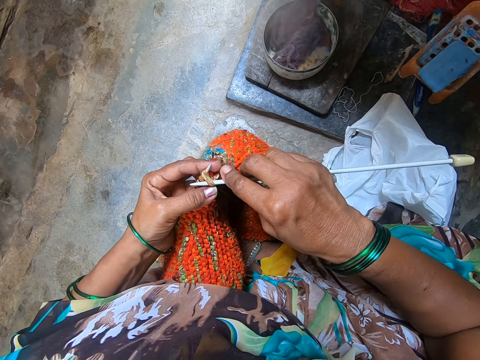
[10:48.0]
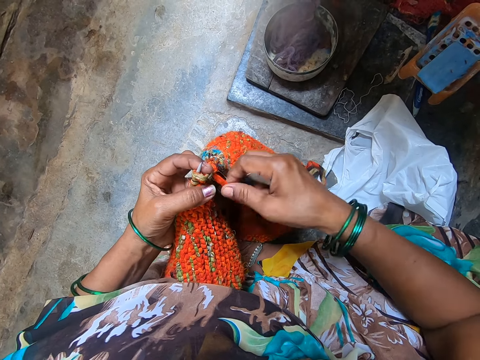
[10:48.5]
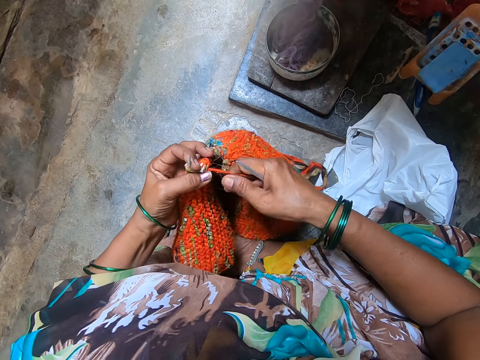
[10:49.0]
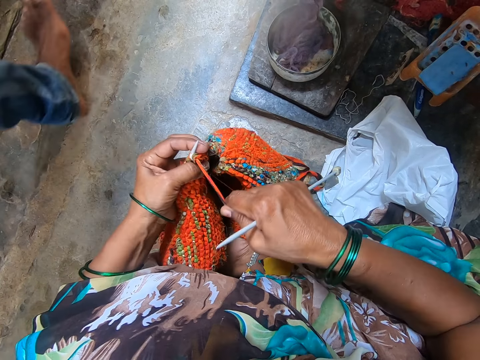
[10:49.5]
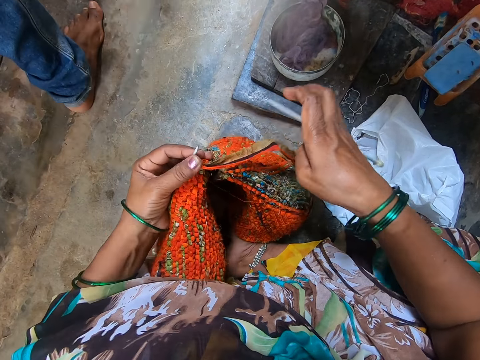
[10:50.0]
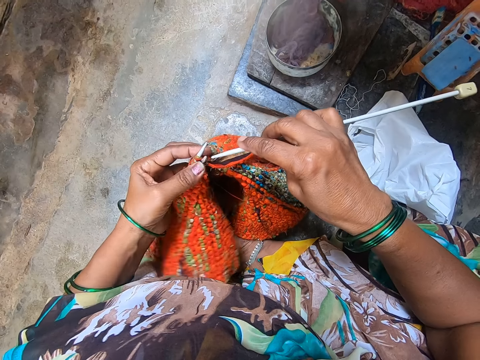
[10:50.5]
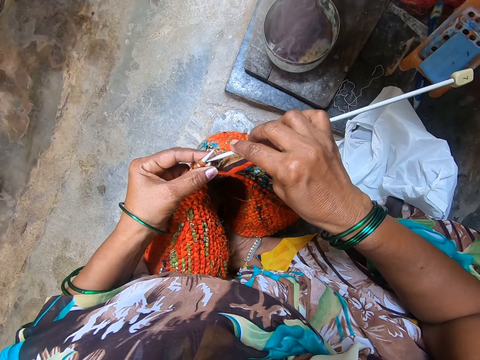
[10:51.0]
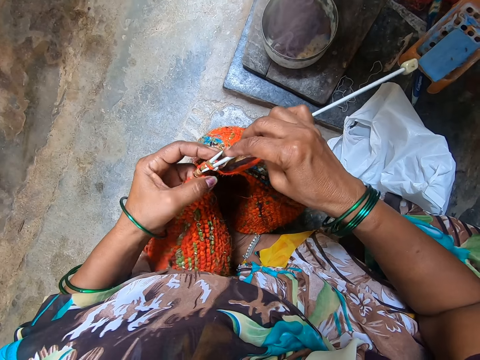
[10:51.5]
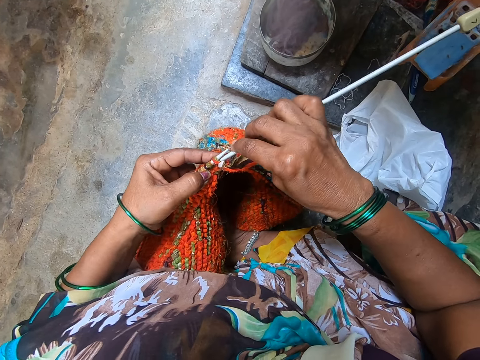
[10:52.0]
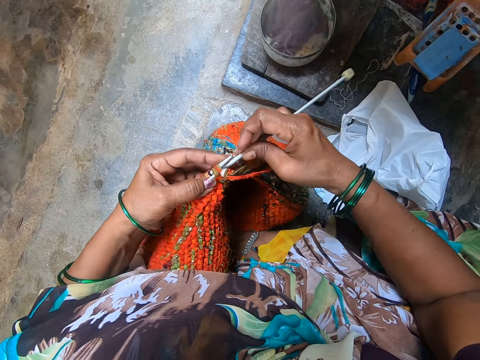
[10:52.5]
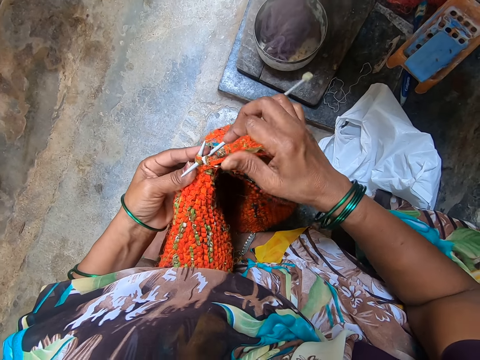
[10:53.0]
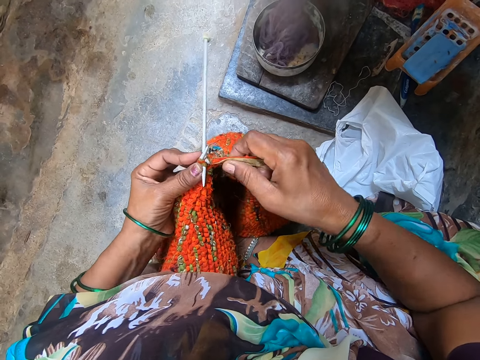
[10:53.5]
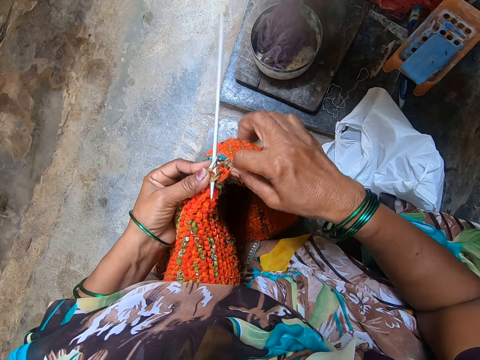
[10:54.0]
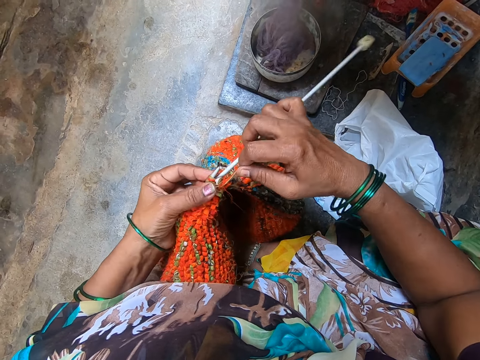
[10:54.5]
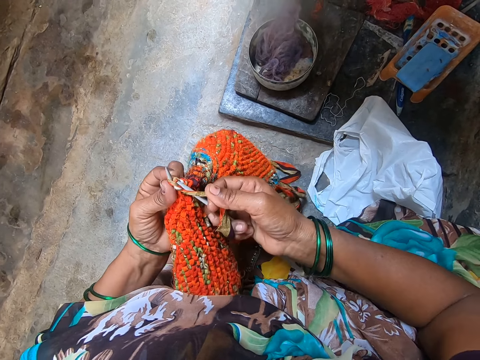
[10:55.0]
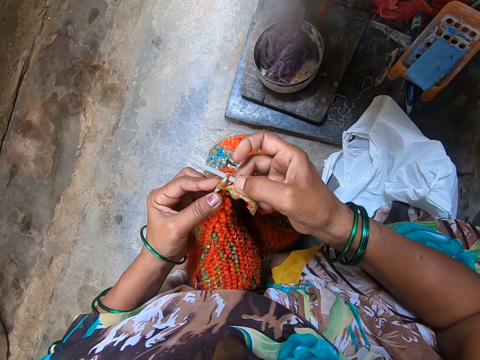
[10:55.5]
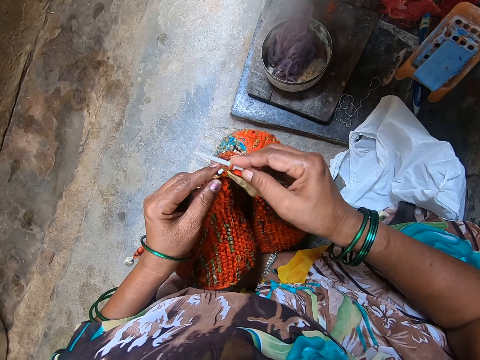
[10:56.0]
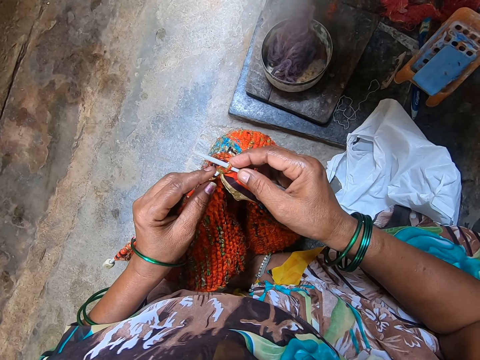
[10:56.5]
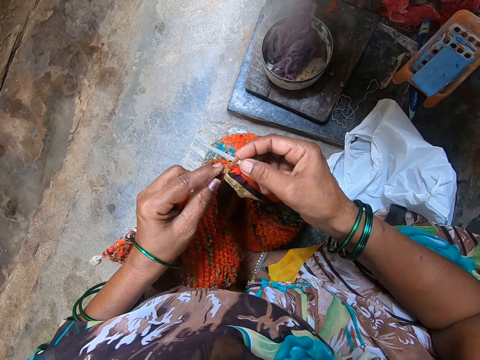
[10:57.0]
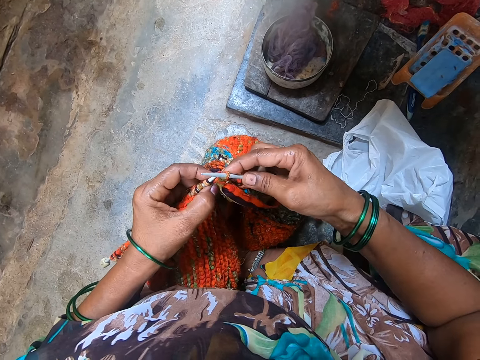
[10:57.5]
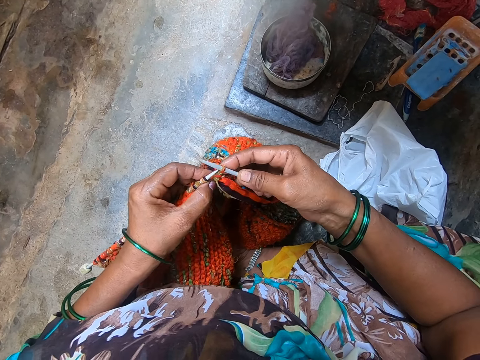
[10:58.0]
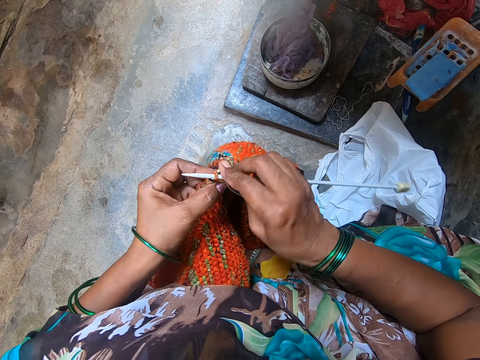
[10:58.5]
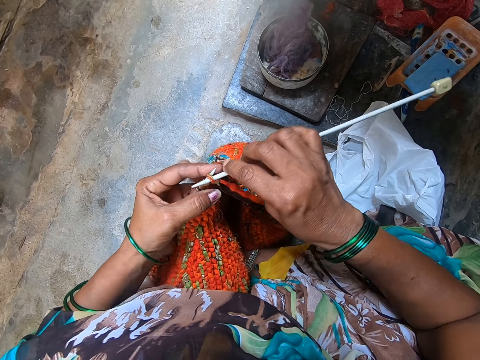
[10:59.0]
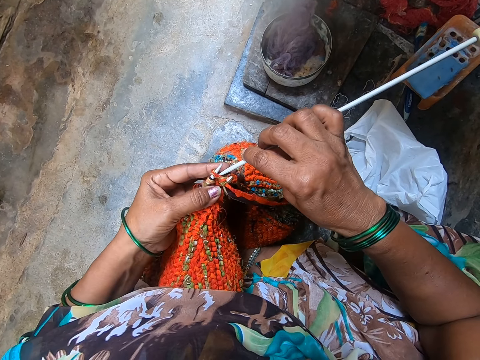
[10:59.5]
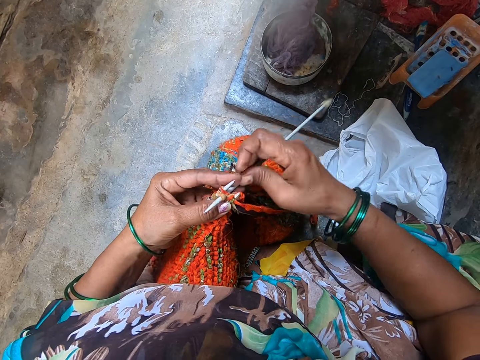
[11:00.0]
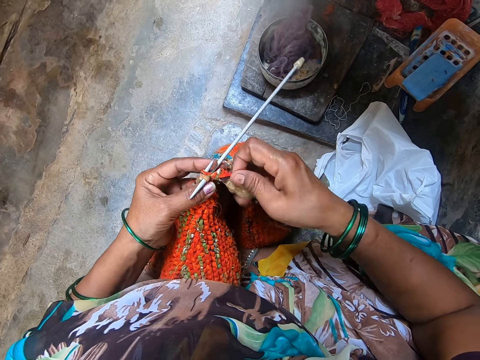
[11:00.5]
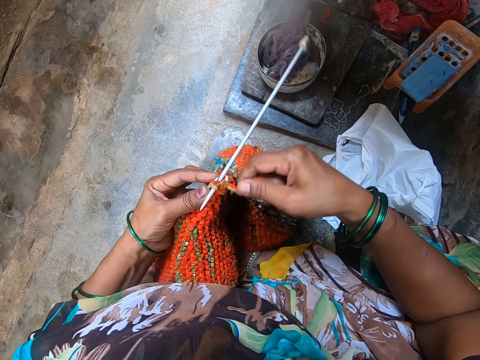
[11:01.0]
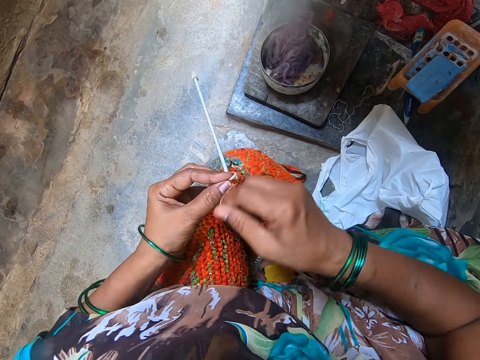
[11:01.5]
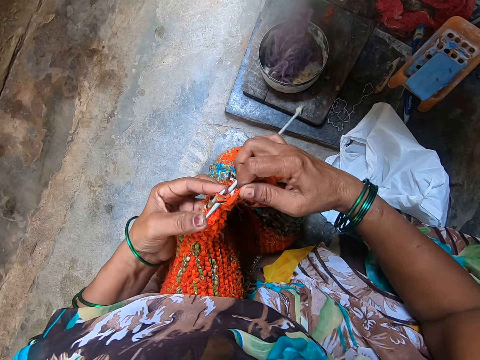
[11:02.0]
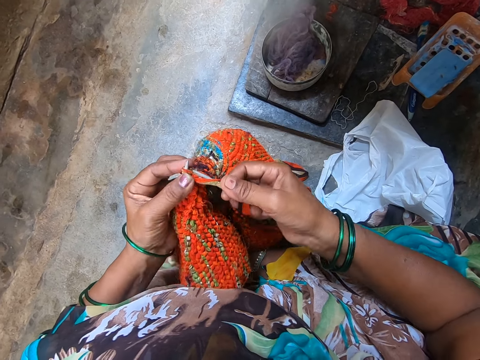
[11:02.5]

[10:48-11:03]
The camera wearer takes out the knitting needle in her right hand from the knit fabric. She pulls the yarn from the knit fabric with her right hand. A man walks out. The camera wearer puts the knitting needle in her right hand into the knit fabric. She knits the fabric with yarn and the knitting needles. She interacts with the man. She knits the fabric with yarn and the knitting needles. She talks to the man.

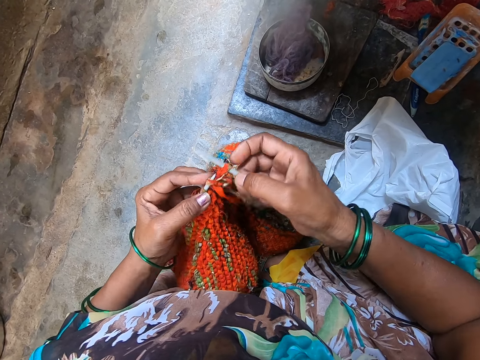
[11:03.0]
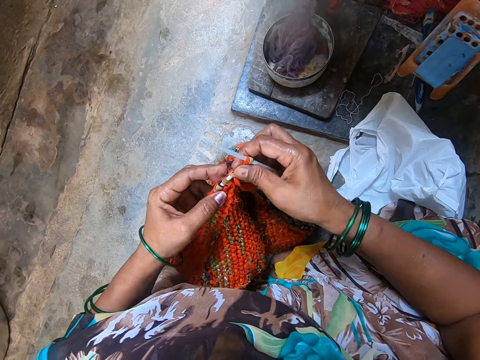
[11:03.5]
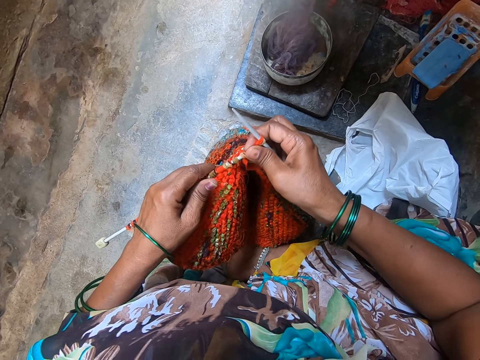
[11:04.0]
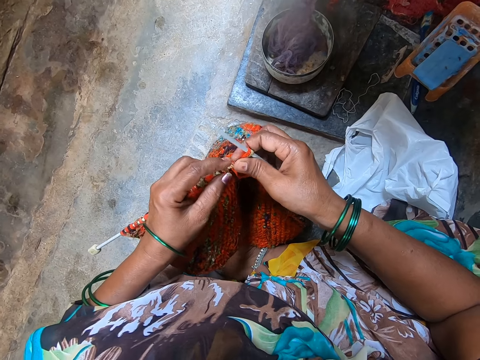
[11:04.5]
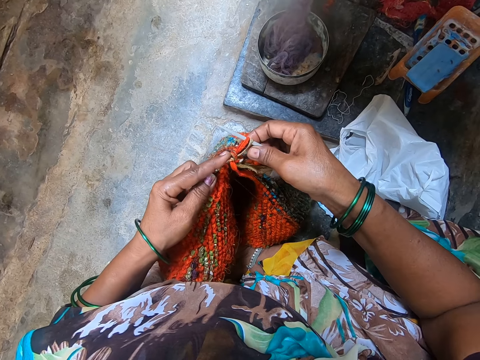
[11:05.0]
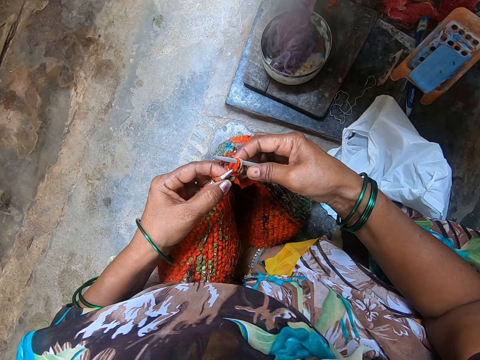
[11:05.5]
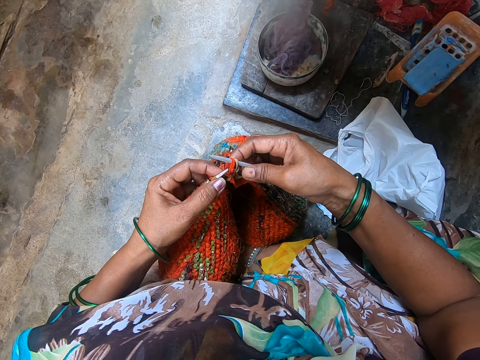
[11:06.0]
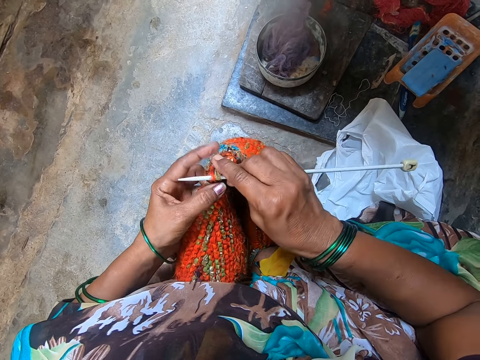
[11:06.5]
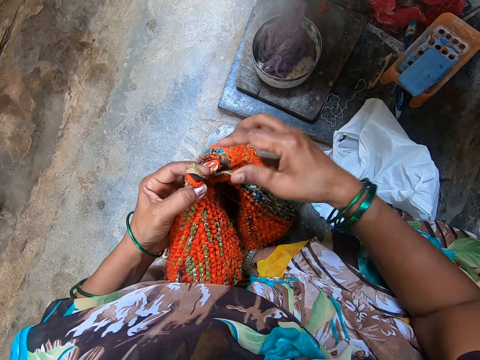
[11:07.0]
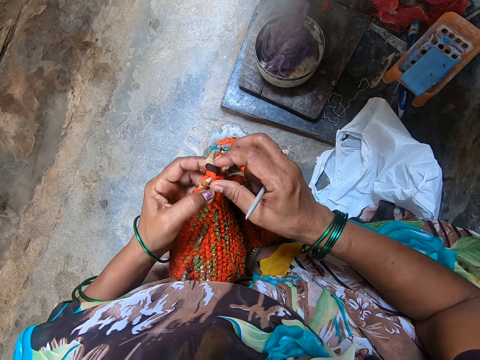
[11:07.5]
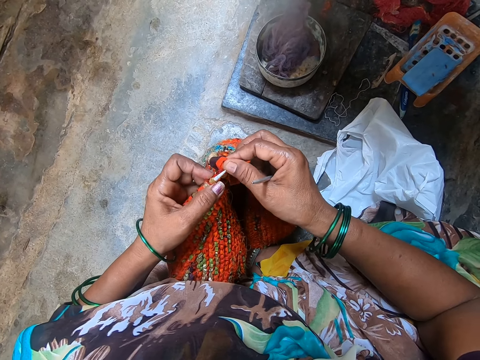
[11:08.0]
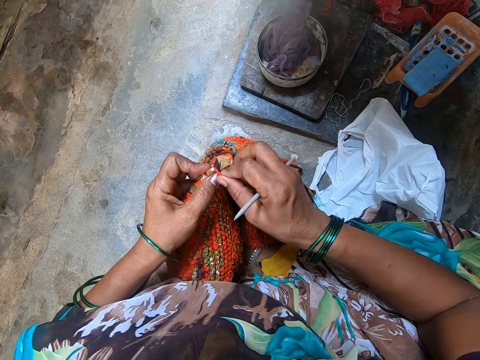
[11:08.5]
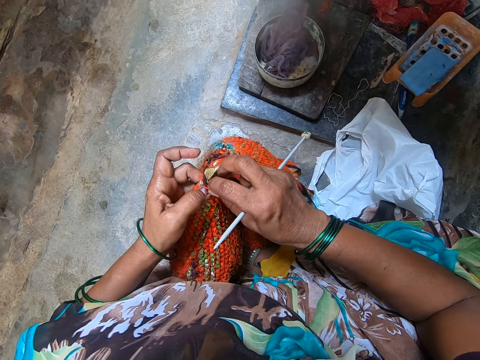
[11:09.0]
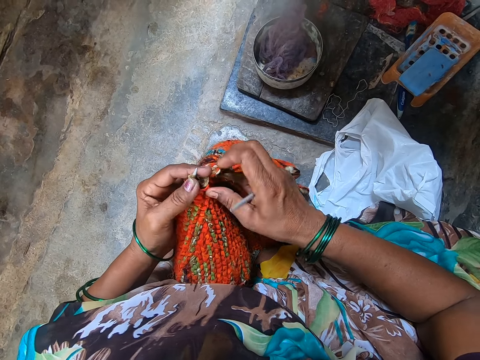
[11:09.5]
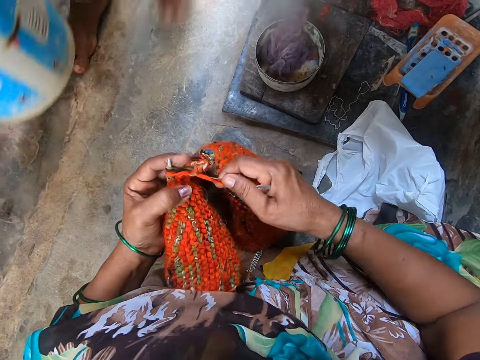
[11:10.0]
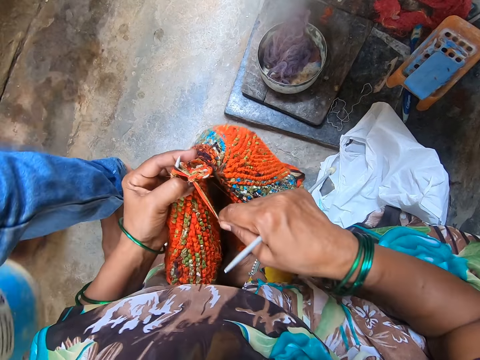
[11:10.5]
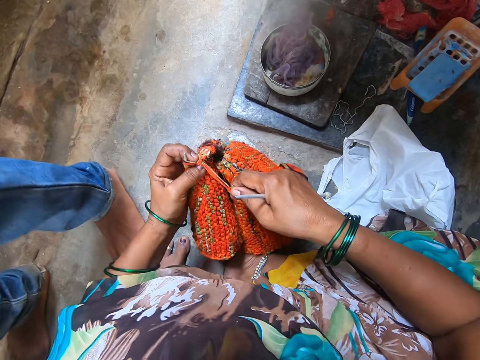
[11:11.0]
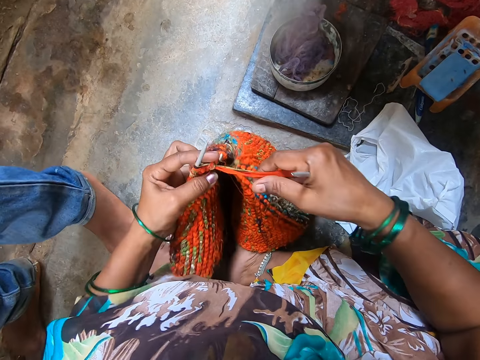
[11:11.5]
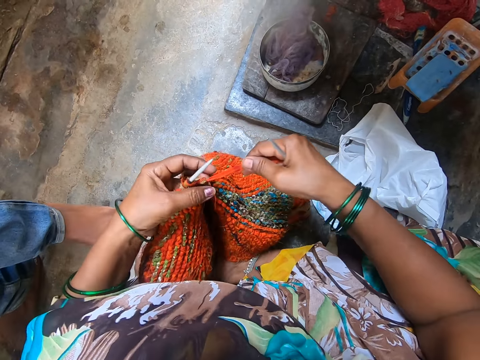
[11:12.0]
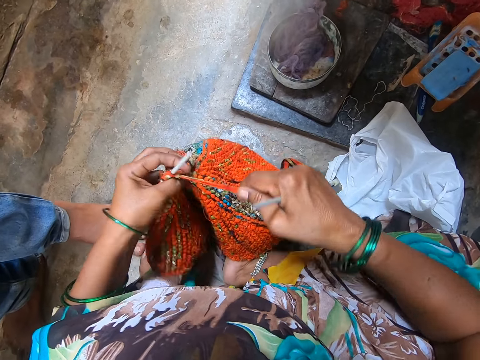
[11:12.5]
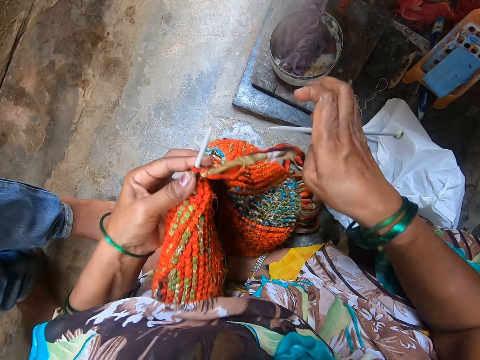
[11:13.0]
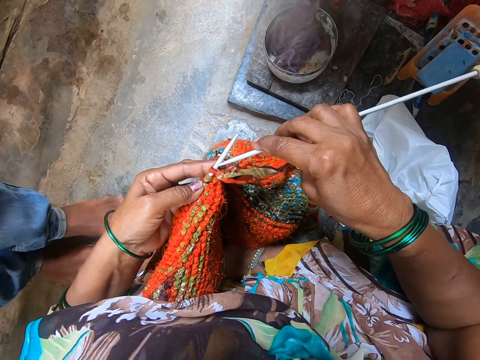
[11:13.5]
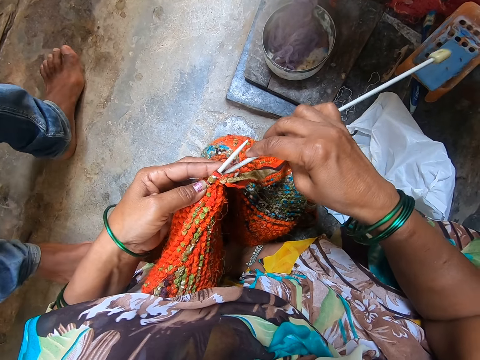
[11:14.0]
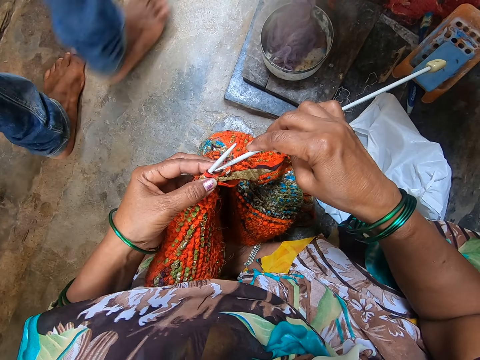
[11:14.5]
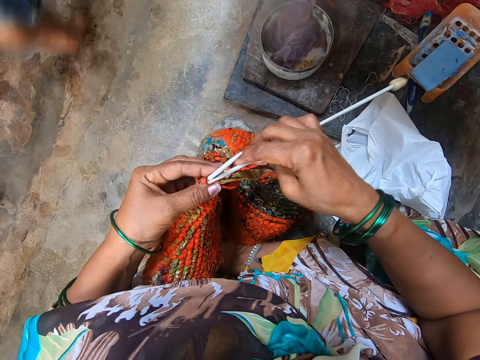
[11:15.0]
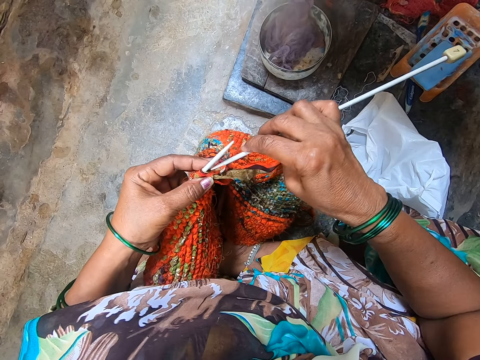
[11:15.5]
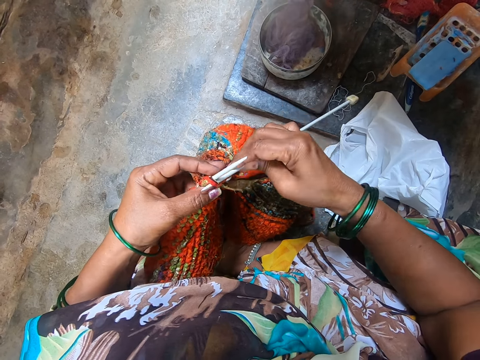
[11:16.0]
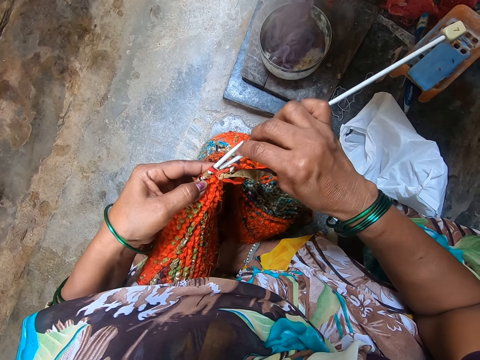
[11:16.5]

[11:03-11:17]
The camera wearer takes out the knitting needle in her right hand from the knit fabric. She adjusts the yarn on the knitting needle in her left hand. A man walks in. The camera wearer puts the knitting needle in her right hand into the knit fabric. The man walks out.
